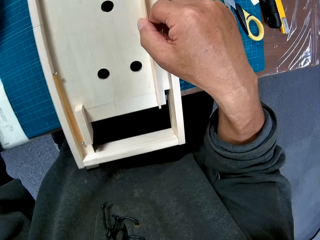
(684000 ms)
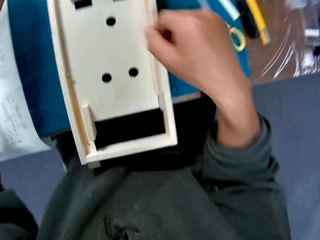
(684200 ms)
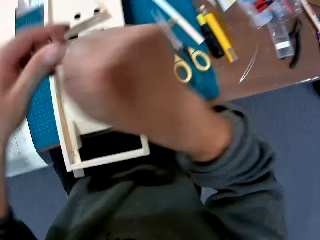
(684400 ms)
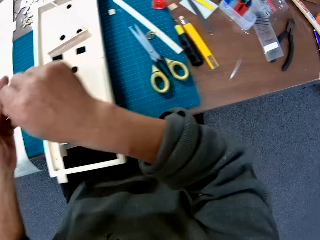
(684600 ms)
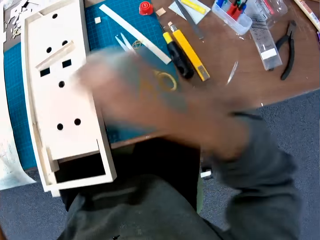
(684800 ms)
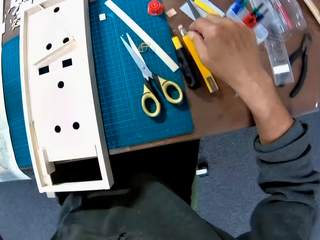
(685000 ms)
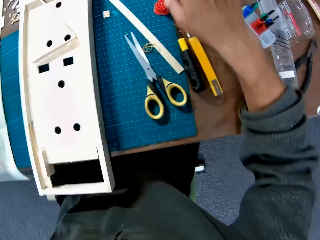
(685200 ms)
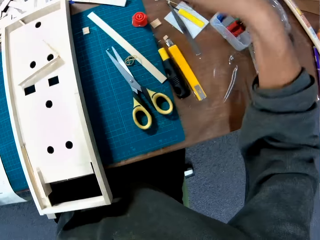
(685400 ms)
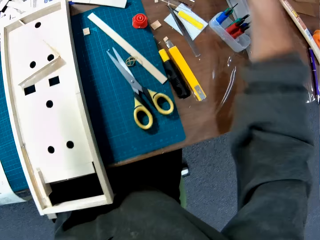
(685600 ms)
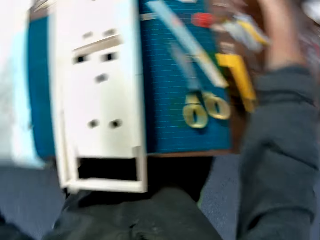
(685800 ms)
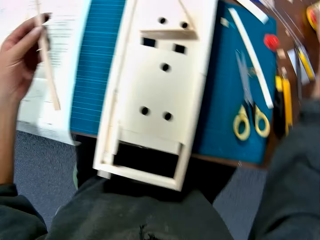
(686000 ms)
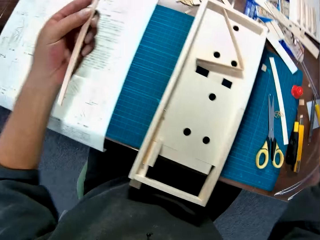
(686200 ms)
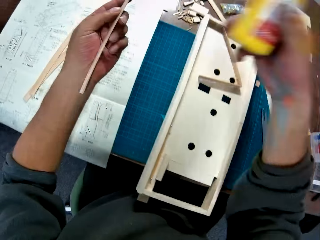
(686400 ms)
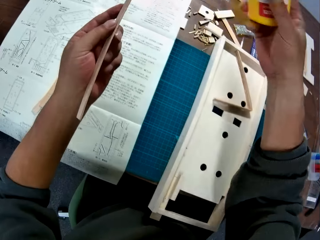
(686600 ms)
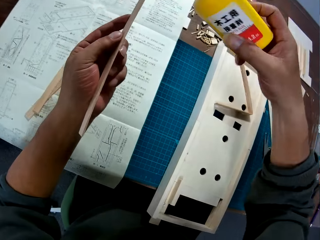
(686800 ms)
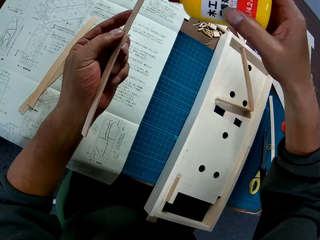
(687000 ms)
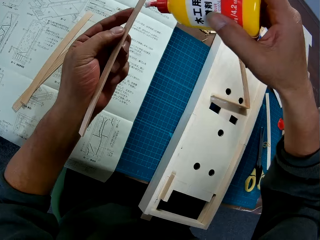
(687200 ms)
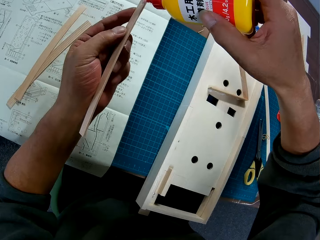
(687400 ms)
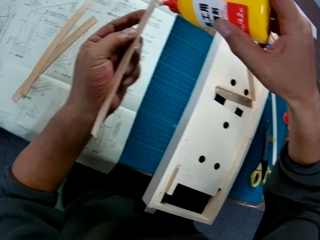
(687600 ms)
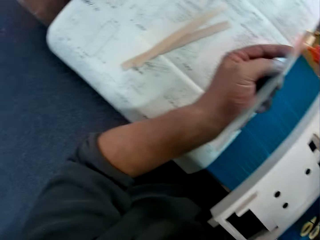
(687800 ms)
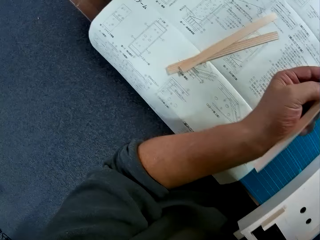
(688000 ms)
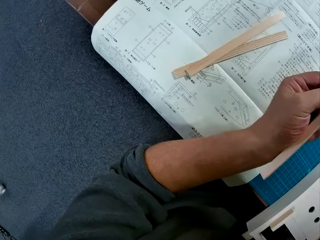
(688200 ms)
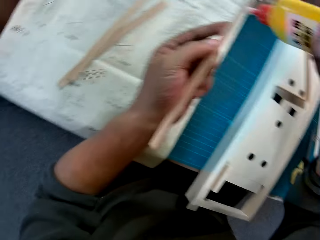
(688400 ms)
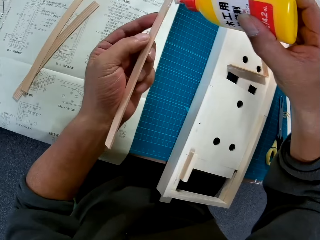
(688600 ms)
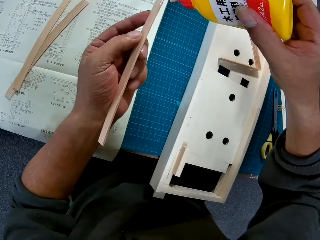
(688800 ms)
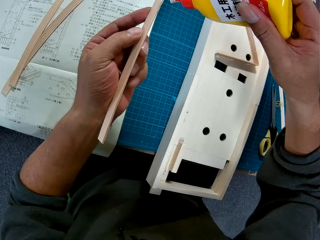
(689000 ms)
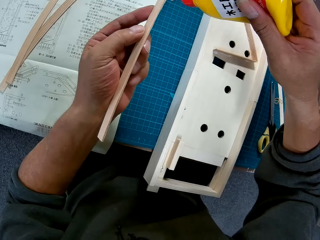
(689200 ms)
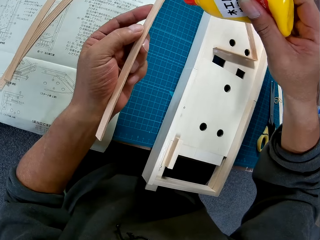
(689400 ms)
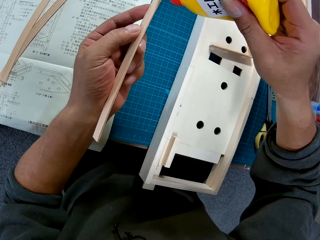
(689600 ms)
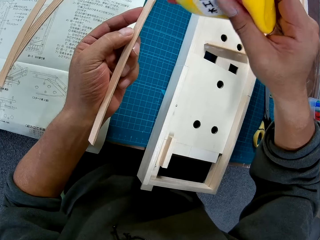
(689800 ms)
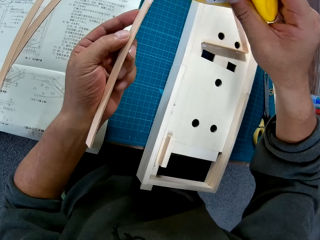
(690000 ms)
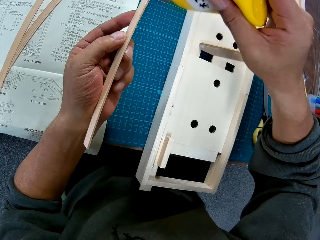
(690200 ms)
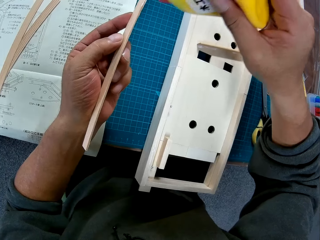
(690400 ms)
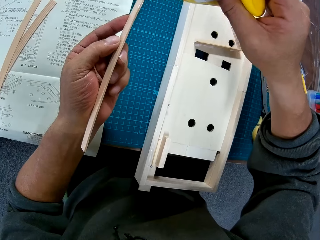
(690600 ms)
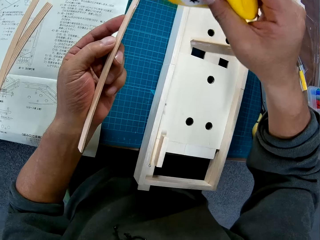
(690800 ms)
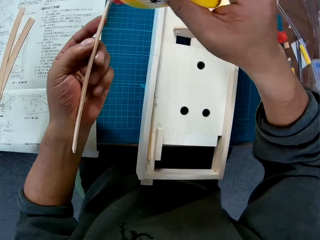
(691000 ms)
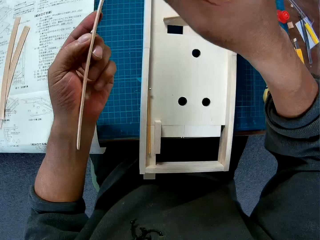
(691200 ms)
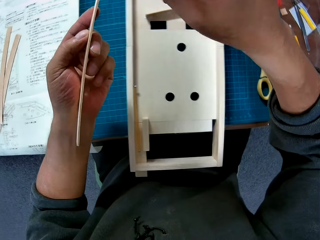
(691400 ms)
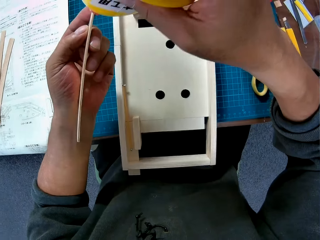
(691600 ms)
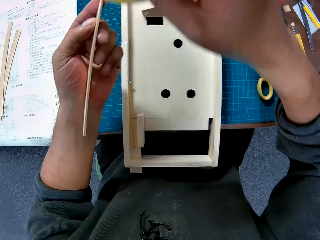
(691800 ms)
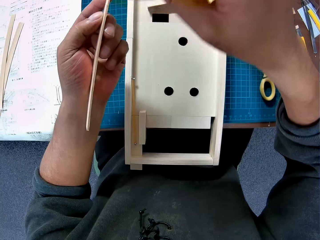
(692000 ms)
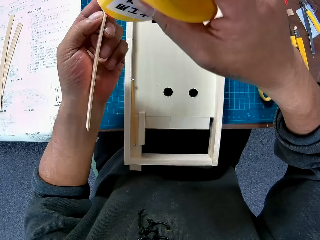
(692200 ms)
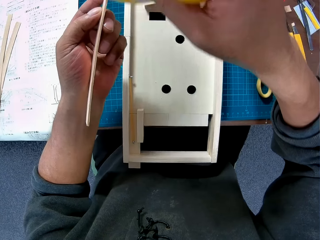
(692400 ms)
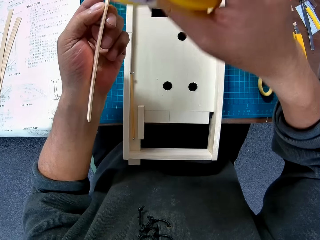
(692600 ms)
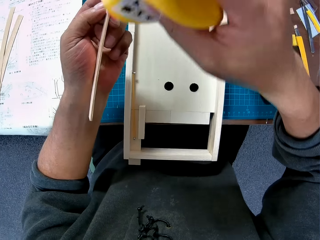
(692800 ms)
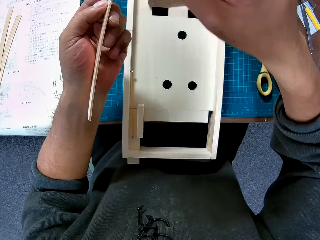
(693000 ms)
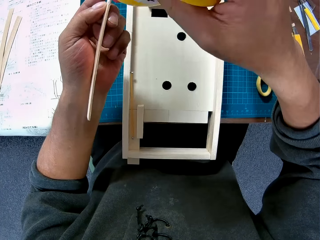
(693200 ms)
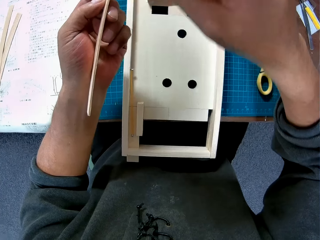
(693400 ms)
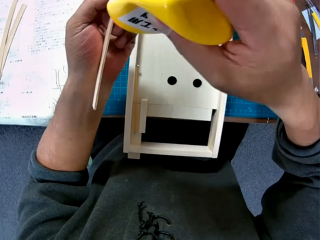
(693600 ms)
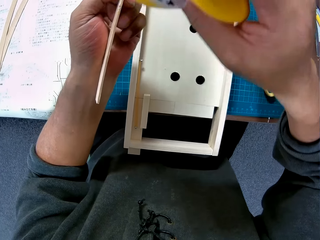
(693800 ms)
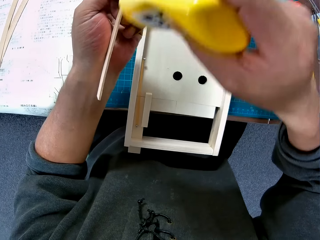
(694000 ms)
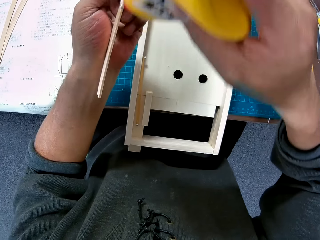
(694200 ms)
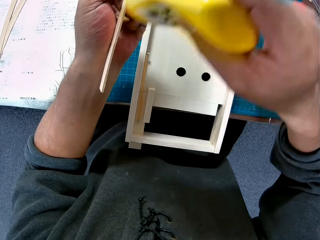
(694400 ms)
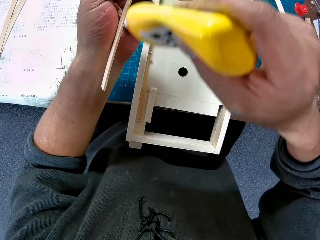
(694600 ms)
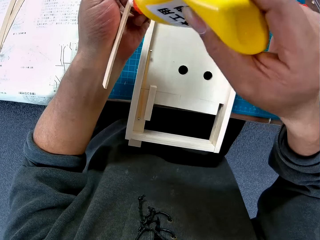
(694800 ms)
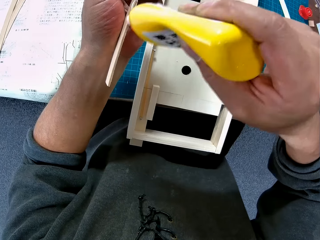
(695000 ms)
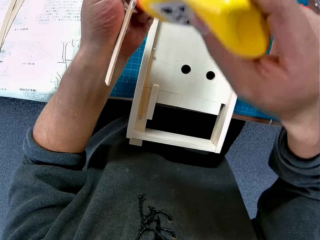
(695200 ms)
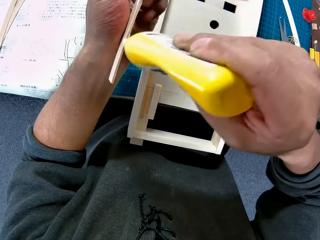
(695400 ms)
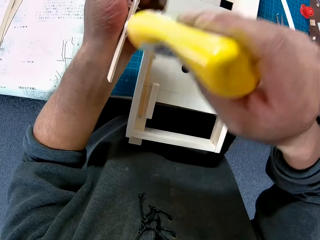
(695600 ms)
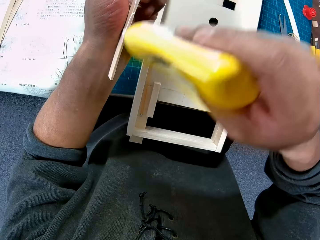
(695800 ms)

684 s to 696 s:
The camera wearer picks a modelling material piece from the model. He moves the piece of wood from his right hand to his left hand. He picks up a bottle of glue from the table with his right hand. He applies glue to the piece of wood.

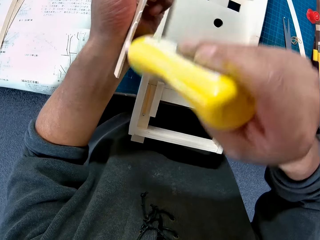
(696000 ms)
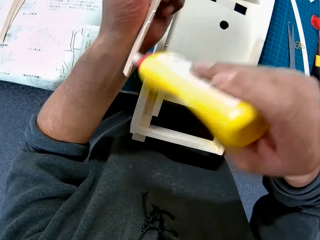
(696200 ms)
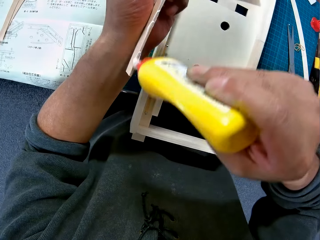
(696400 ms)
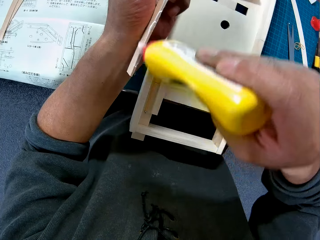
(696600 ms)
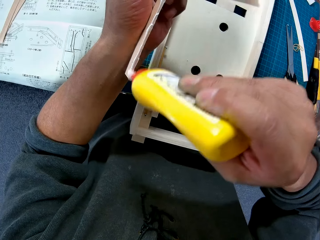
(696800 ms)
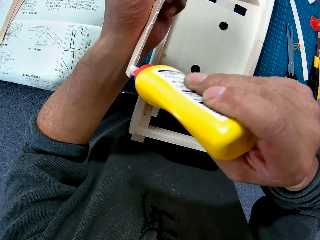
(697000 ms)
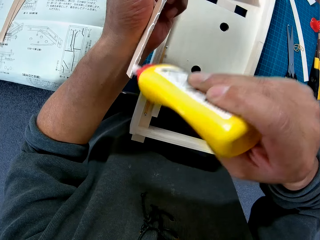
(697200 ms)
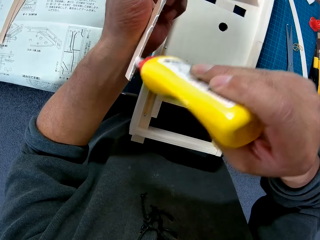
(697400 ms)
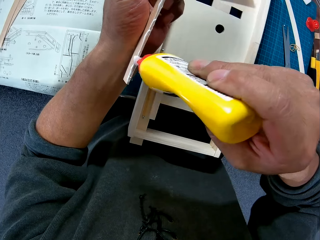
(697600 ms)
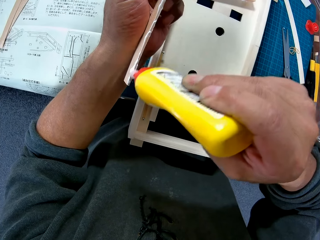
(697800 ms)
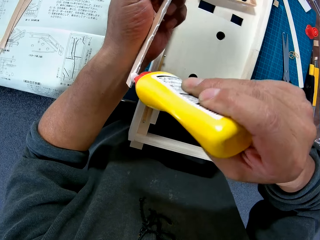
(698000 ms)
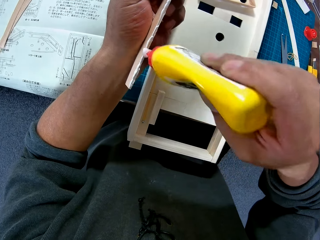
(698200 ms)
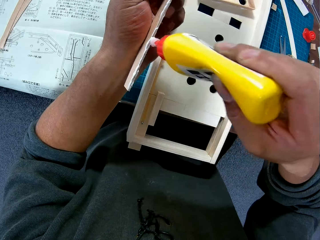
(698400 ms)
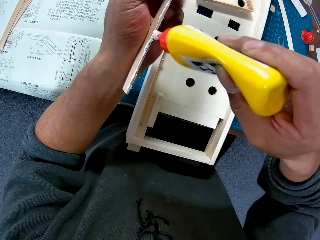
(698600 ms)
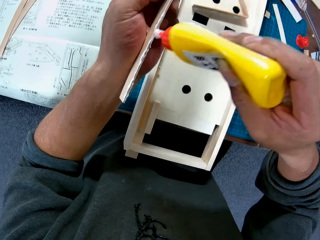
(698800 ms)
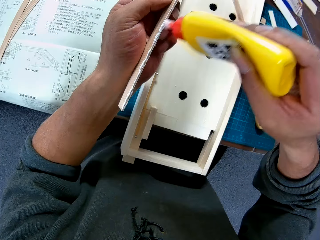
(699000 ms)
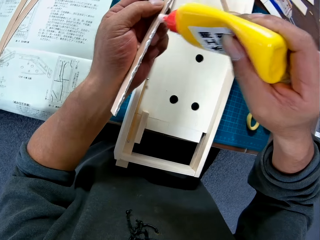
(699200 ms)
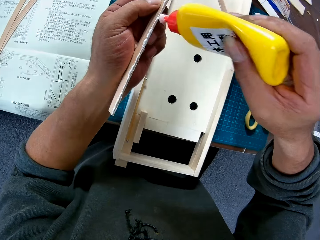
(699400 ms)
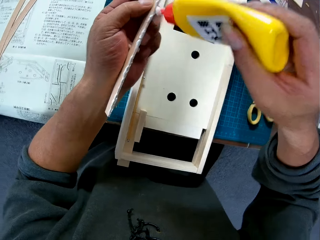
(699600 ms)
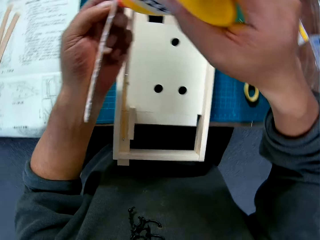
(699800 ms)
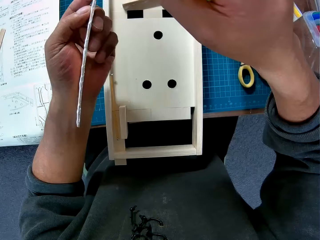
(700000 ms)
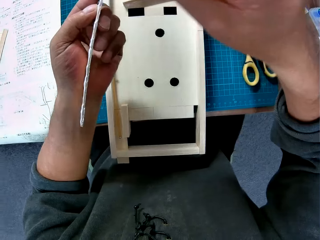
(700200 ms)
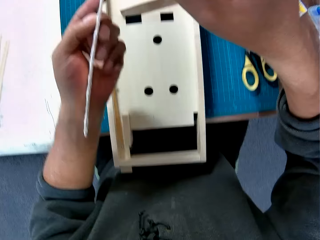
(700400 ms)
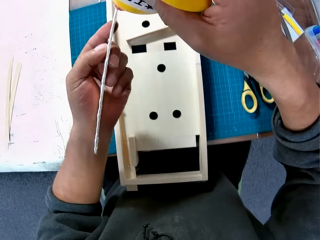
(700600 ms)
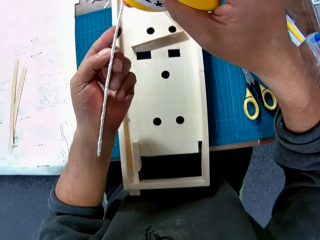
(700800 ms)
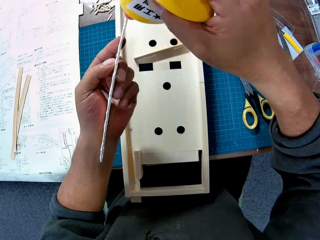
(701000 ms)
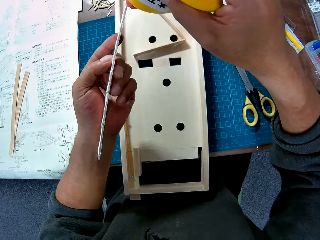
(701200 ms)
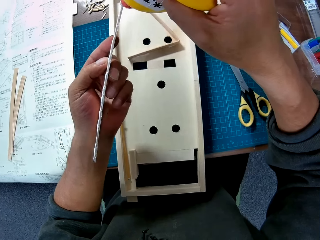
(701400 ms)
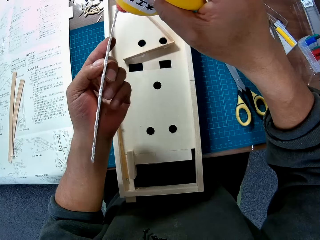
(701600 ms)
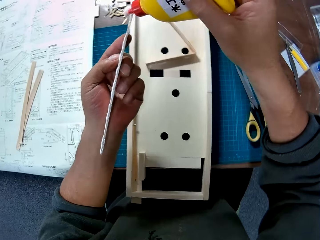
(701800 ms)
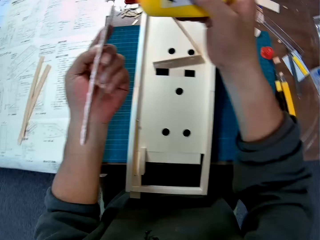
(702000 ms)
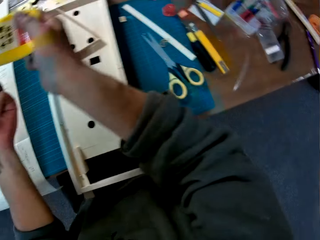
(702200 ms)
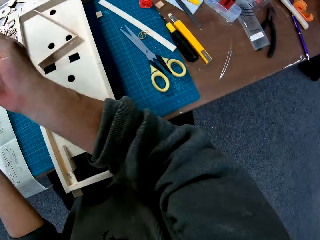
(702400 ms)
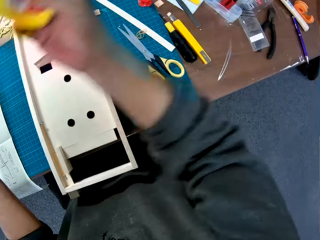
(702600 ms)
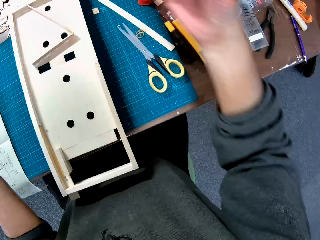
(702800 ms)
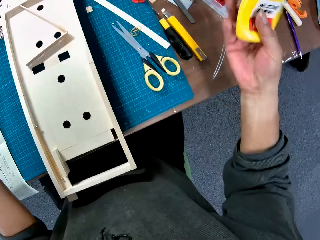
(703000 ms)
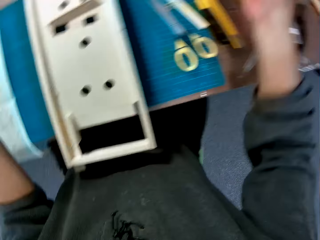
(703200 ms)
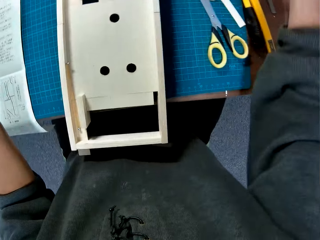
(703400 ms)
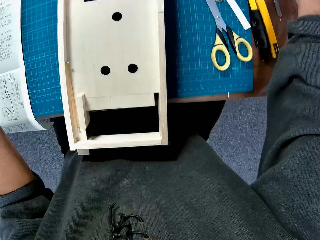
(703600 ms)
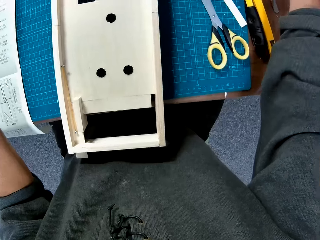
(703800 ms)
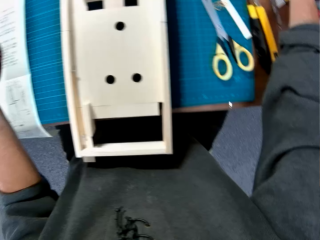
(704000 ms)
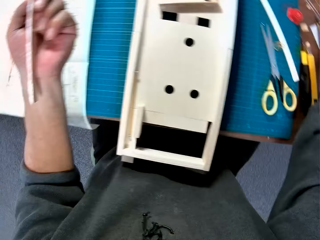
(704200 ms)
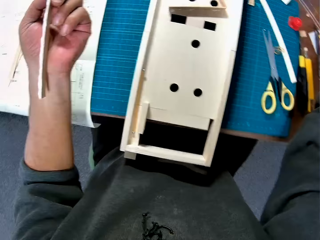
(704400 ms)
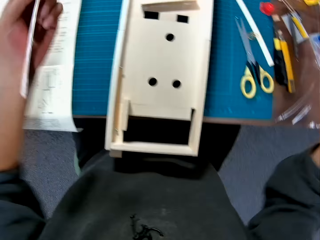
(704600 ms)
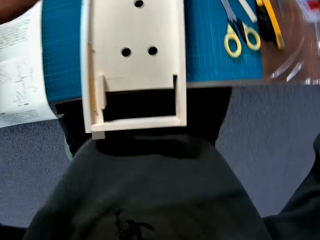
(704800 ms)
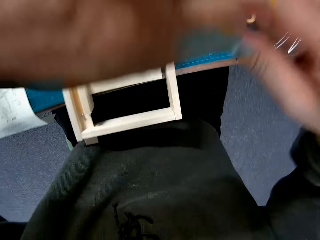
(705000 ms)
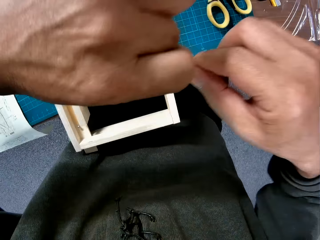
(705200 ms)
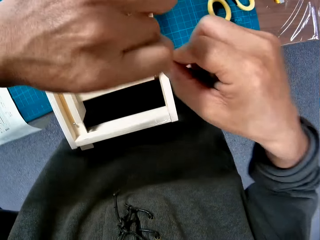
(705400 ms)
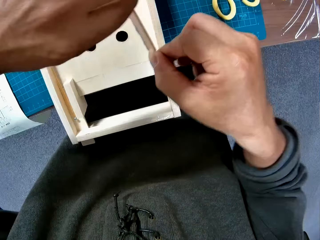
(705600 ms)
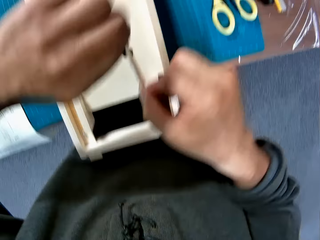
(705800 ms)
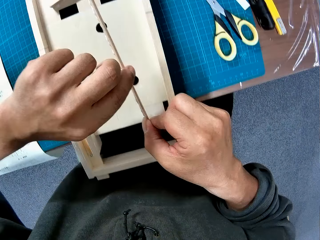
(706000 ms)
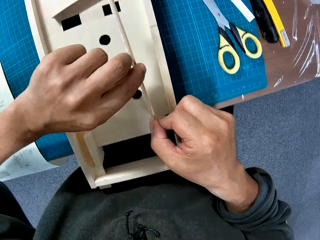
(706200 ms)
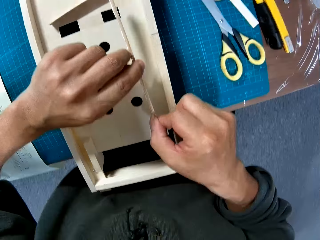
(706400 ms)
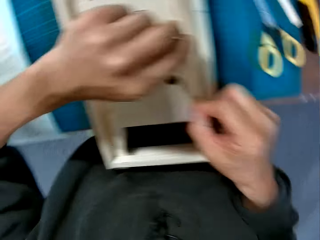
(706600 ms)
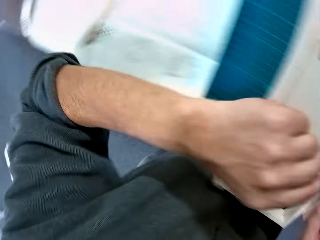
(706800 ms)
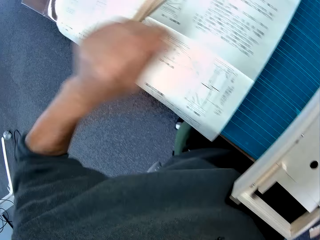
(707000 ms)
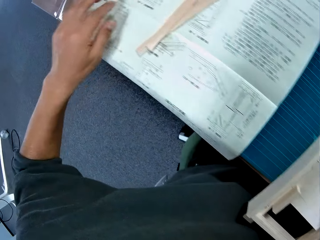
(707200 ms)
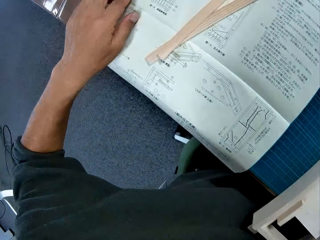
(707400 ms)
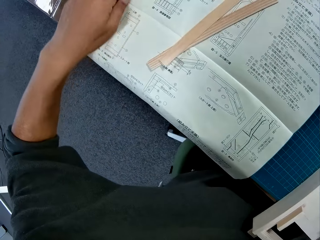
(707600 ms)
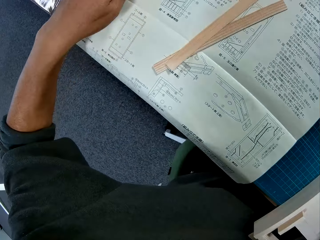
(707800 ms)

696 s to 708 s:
The camera wearer places the glue on the table. They hold a modelling material piece. They place the piece of wood on the wooden component. They turn to the modelling manual.
